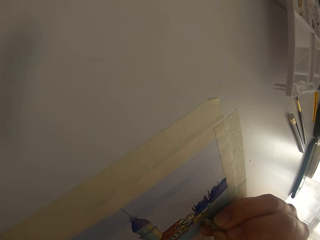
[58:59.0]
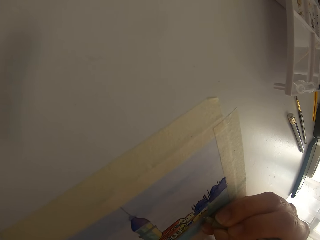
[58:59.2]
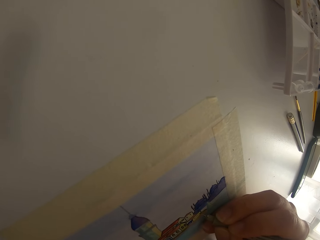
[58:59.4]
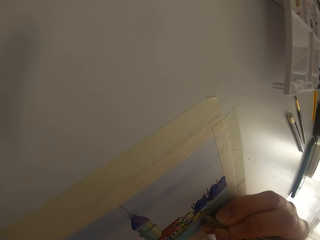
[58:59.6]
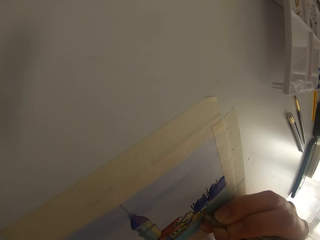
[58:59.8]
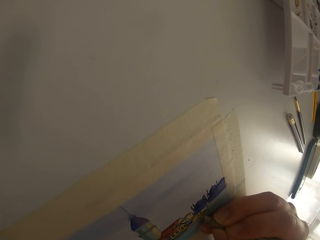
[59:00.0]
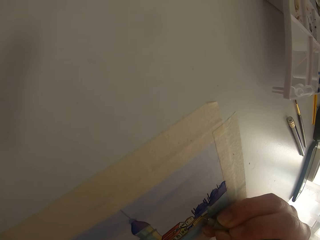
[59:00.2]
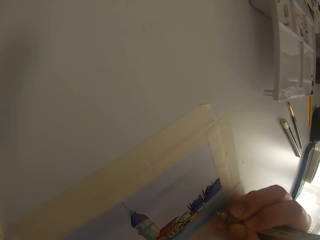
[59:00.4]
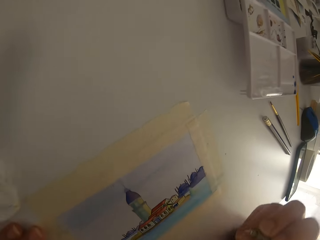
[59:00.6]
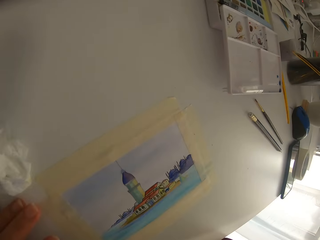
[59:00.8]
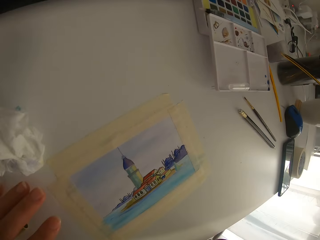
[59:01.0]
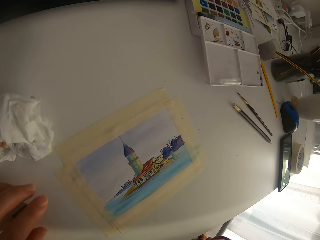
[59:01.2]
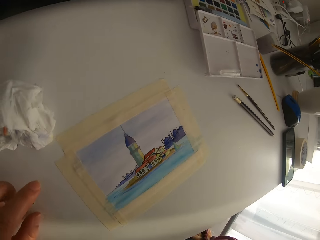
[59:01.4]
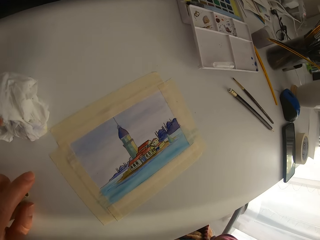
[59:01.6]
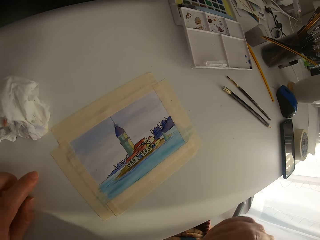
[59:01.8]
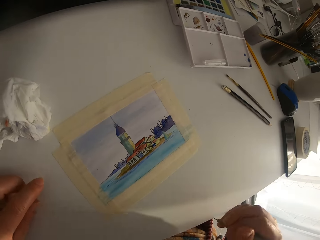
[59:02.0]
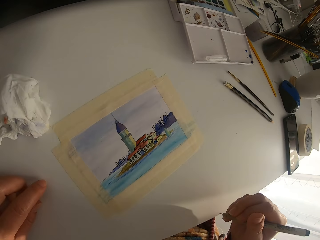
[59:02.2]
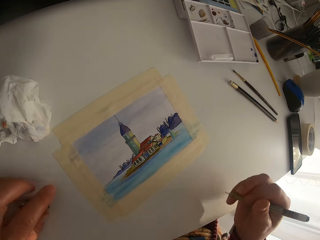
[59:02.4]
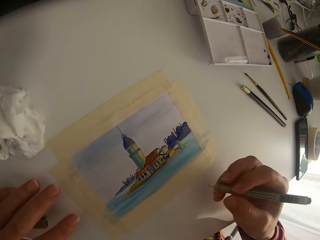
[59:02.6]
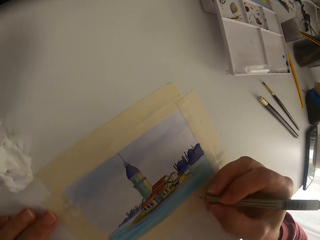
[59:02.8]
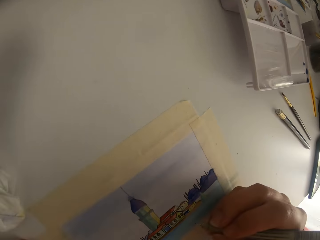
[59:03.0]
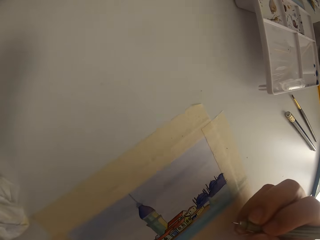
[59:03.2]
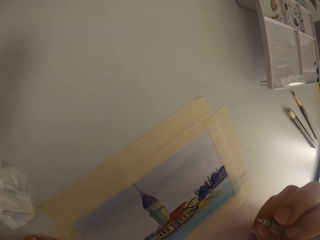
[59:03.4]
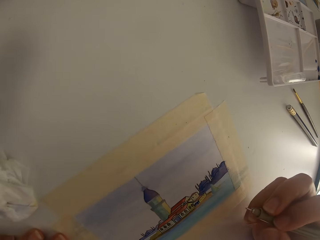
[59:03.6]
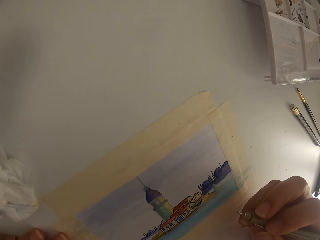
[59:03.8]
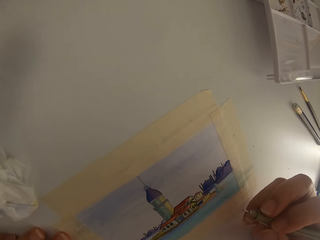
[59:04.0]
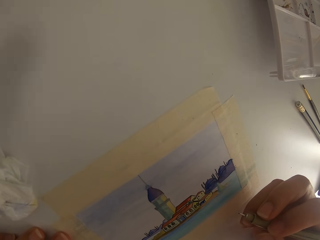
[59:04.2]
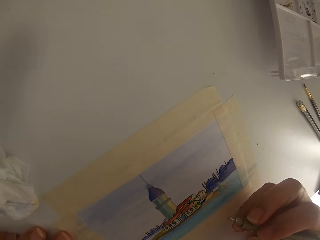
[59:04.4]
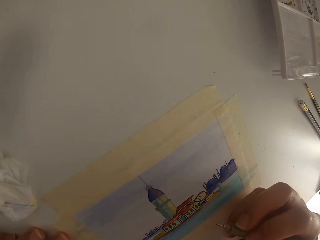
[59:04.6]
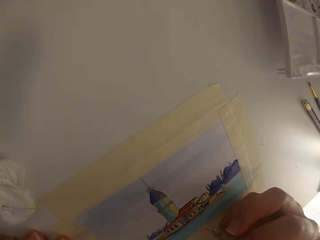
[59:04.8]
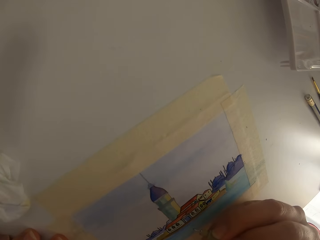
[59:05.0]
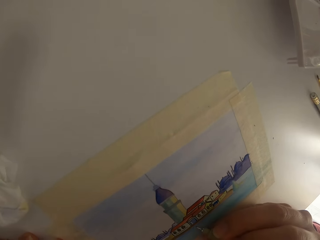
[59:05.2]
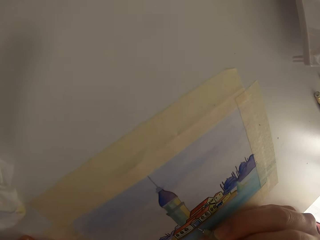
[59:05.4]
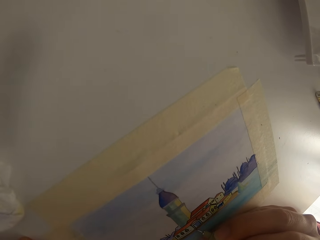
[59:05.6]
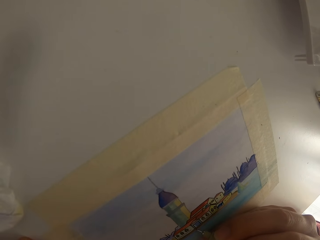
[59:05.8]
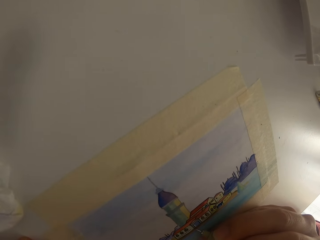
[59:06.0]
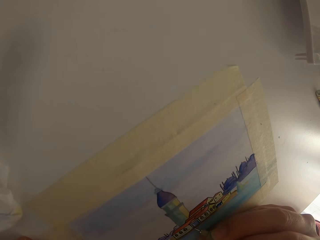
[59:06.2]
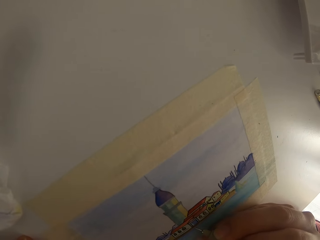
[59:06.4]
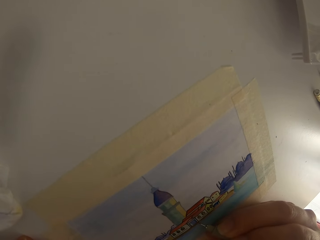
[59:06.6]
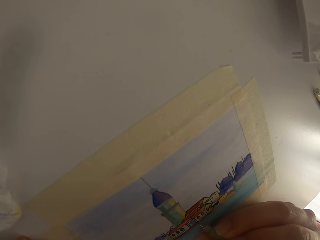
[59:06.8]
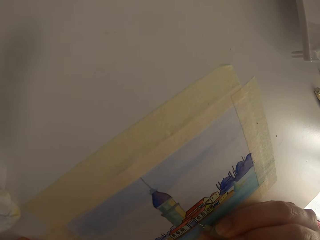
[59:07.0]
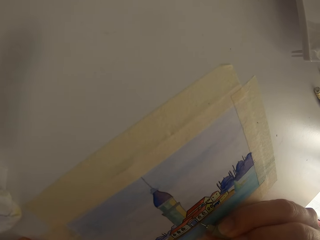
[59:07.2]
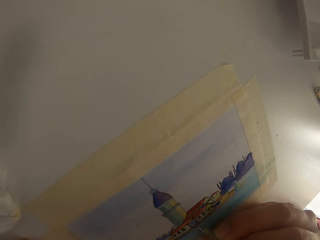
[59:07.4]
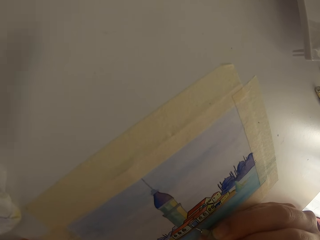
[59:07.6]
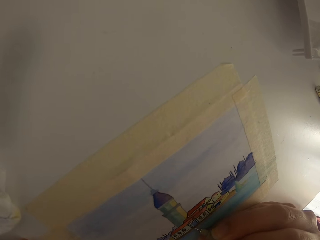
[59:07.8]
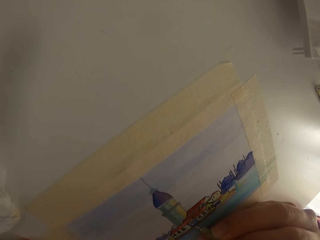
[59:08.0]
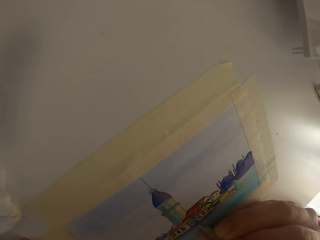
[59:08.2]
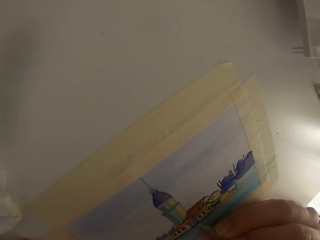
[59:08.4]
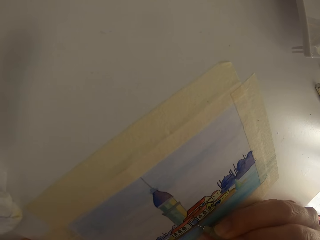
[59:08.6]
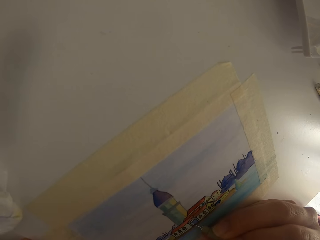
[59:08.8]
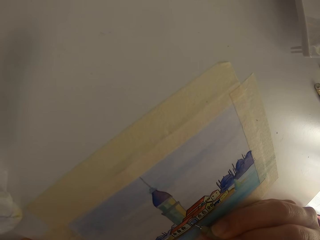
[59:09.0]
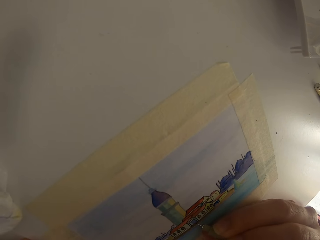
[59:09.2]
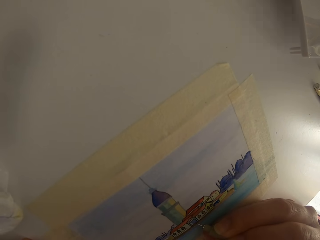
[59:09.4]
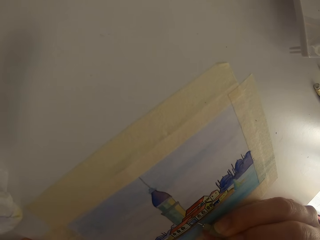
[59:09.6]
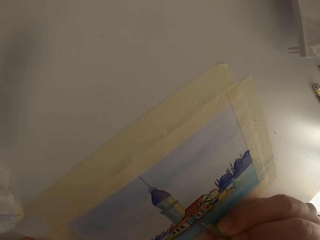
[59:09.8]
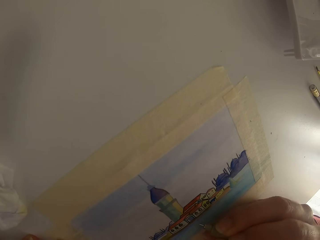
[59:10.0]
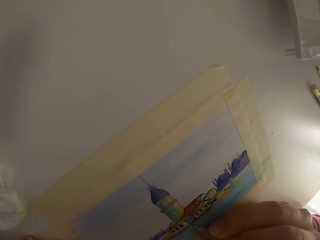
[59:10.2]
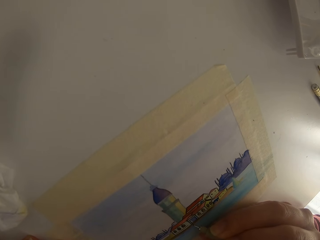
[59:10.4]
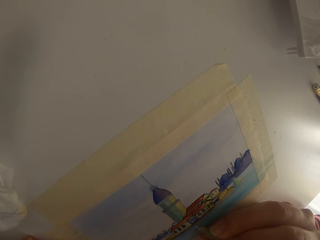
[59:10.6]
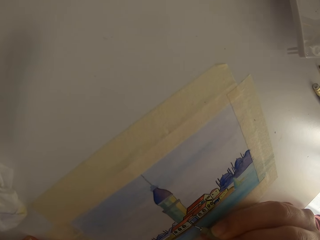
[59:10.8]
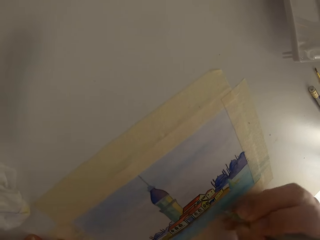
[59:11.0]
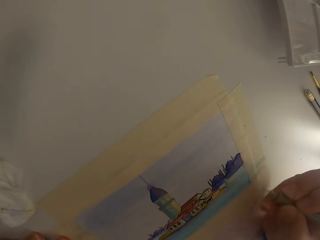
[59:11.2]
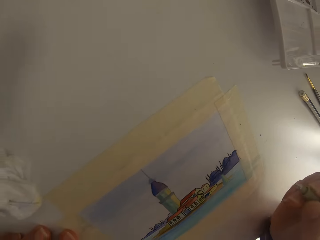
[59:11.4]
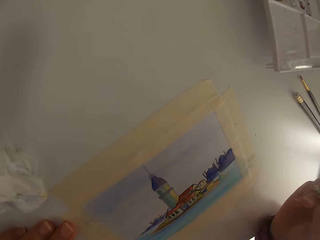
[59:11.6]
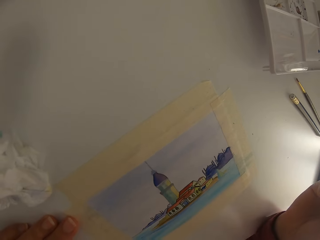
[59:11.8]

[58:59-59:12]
The camera wearer moves aside. They lean in to draw on the paper.

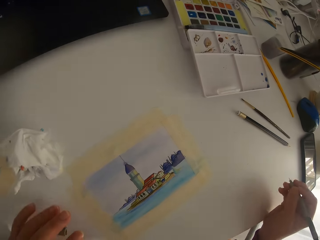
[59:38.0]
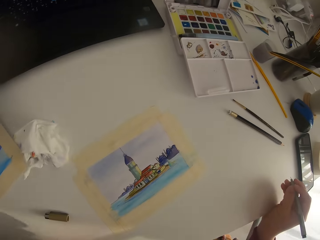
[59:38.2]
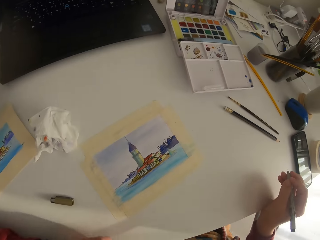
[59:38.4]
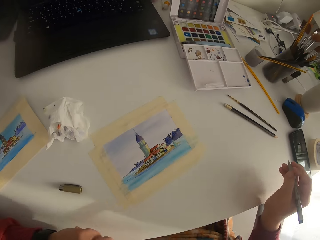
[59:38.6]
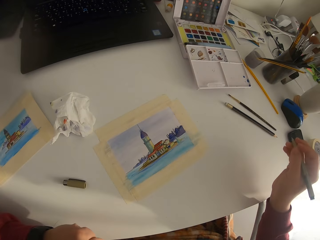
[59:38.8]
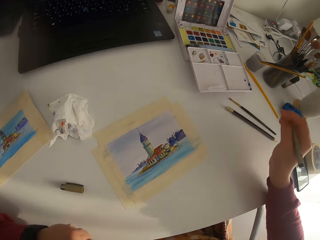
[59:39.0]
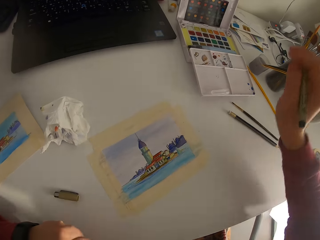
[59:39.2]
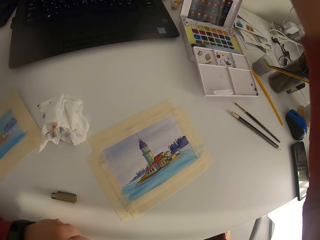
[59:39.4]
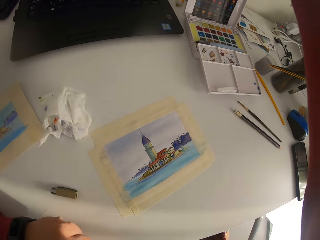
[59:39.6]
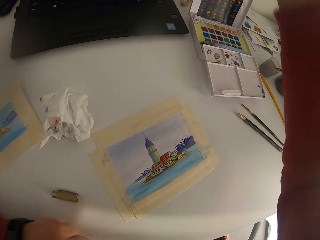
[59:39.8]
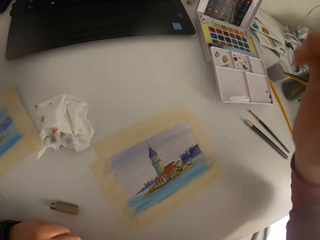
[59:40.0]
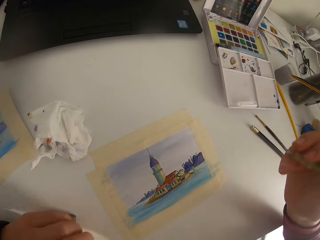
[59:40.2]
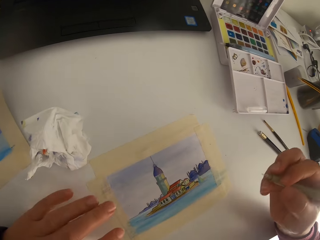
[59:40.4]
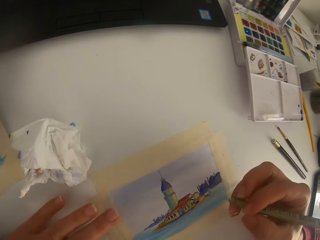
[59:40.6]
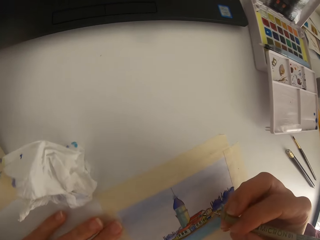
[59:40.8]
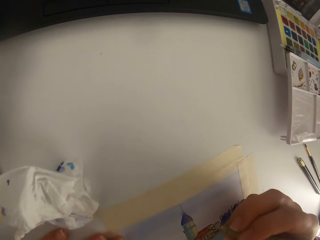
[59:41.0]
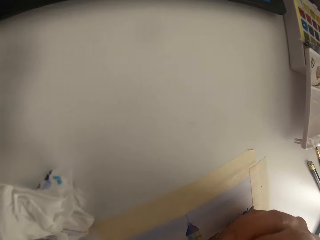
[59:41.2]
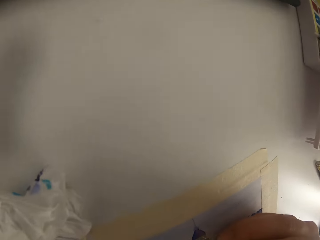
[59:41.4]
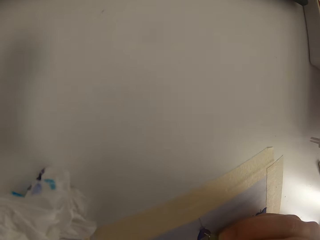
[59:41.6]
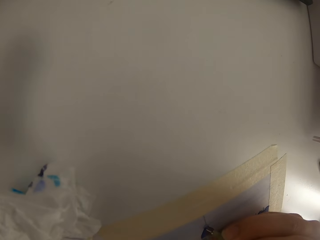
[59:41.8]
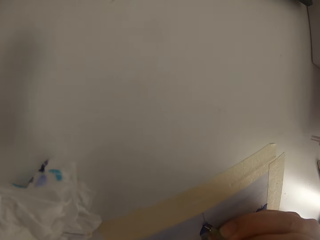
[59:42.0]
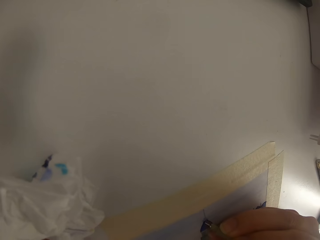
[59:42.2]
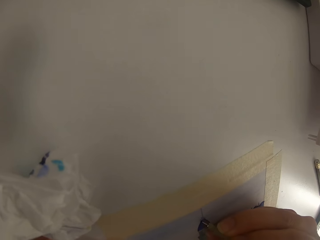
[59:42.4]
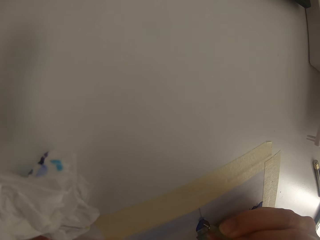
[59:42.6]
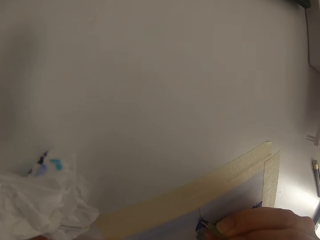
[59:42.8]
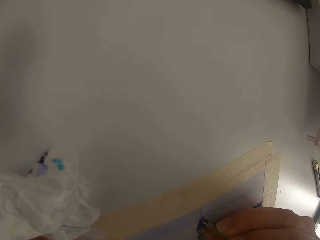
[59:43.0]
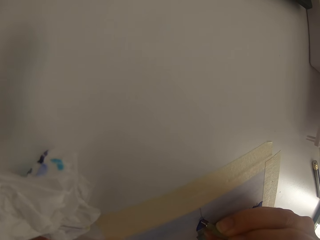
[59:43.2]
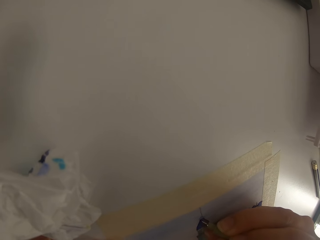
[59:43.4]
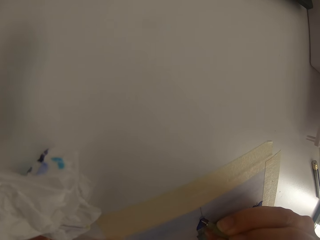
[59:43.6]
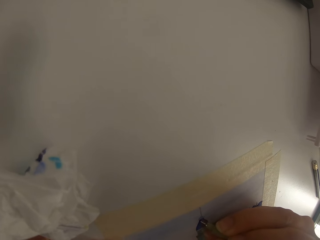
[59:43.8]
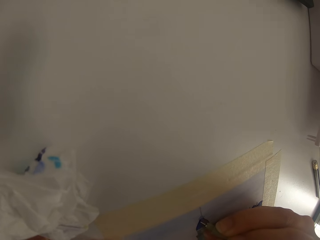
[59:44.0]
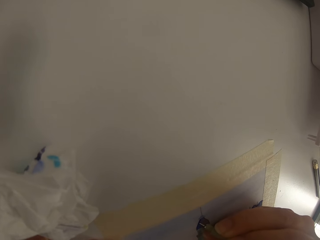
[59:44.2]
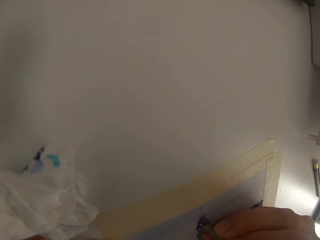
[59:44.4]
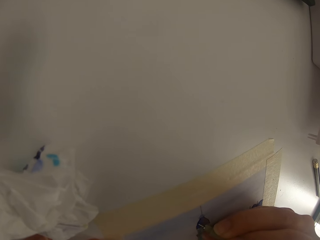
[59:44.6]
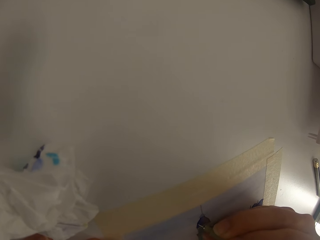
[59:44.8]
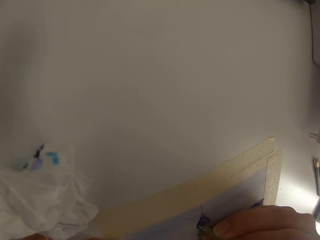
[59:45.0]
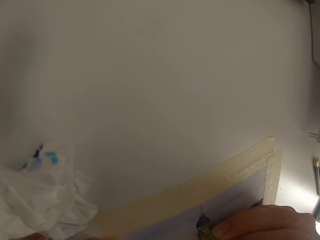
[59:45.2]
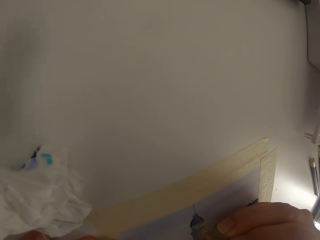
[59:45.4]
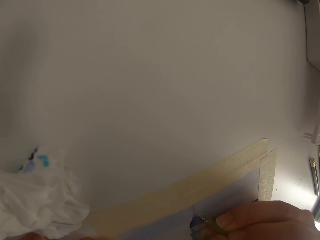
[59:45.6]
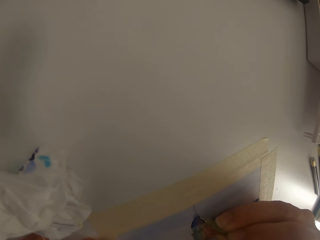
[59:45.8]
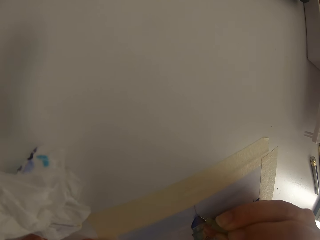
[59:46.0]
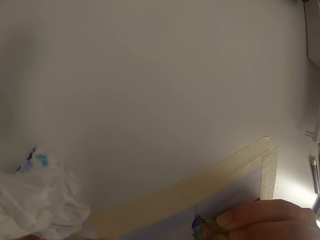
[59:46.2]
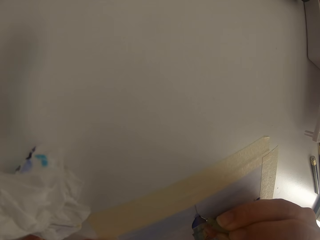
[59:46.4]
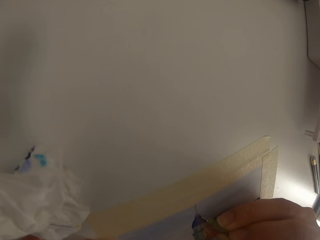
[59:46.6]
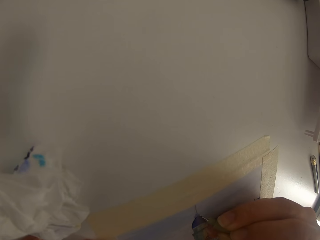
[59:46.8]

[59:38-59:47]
The camera wearer stretches his hand. He draws a picture on a paper.
